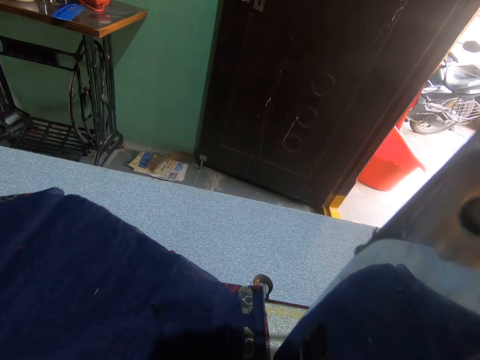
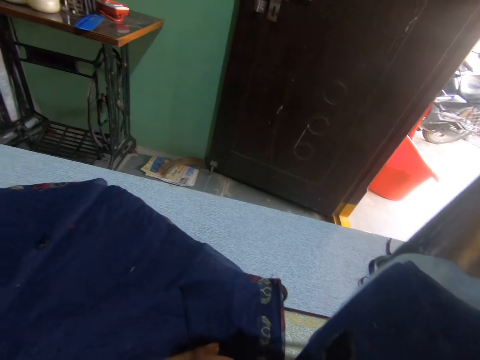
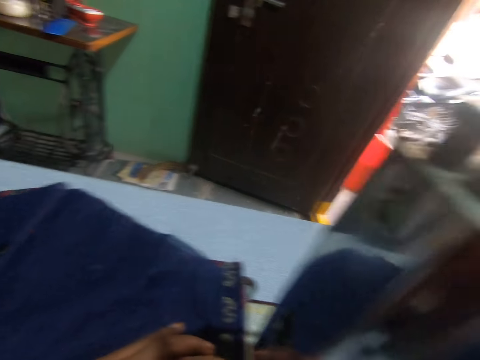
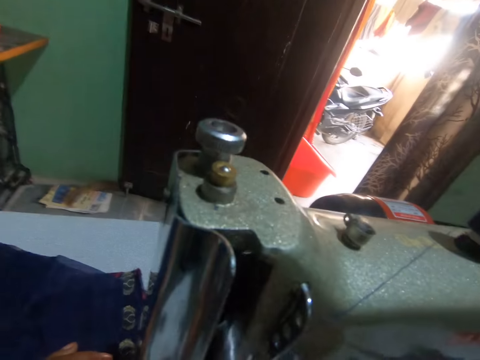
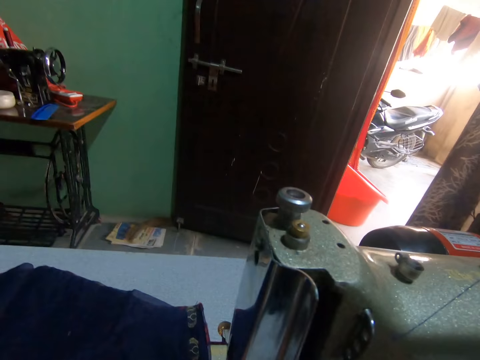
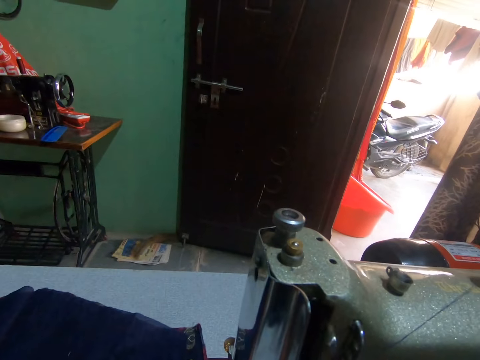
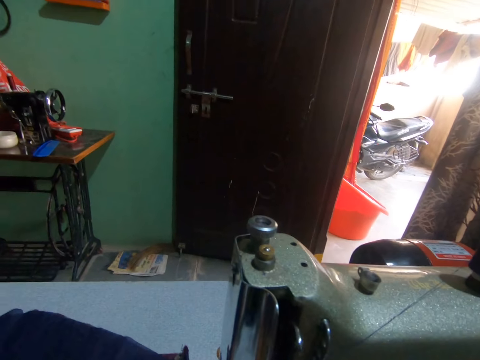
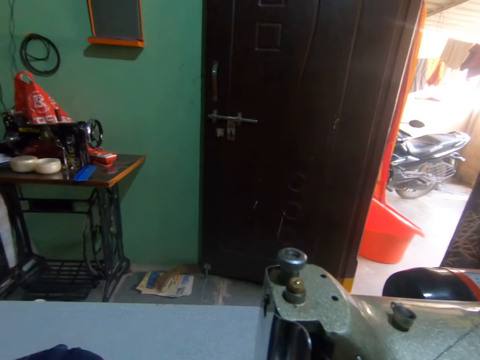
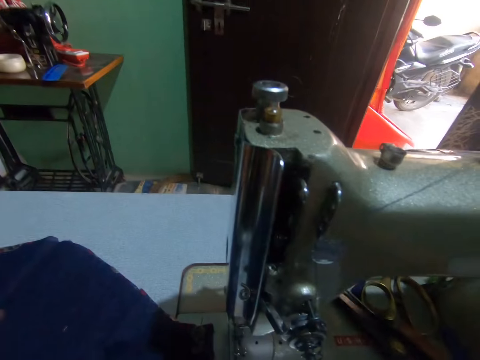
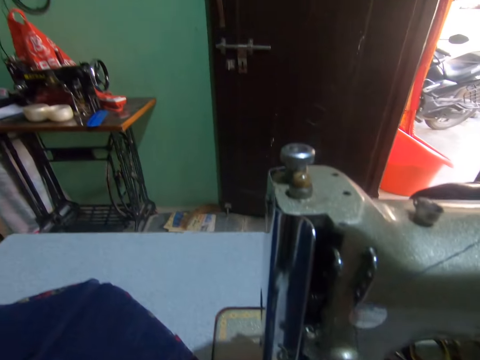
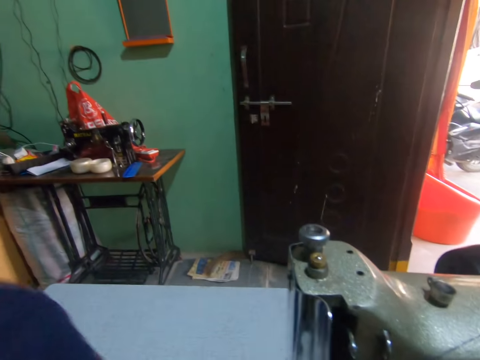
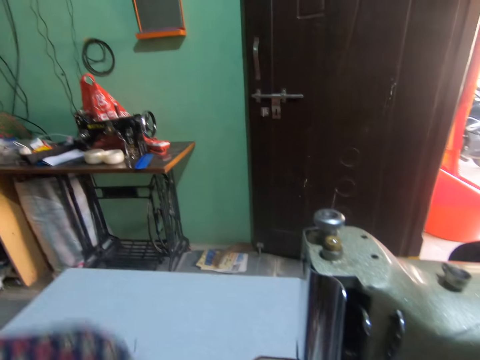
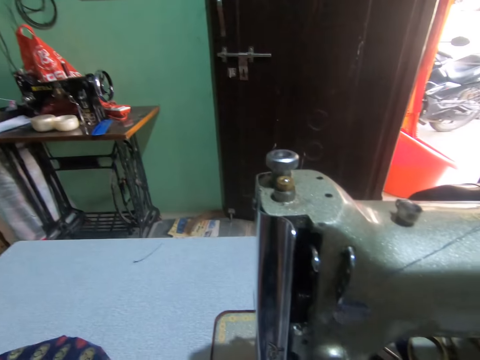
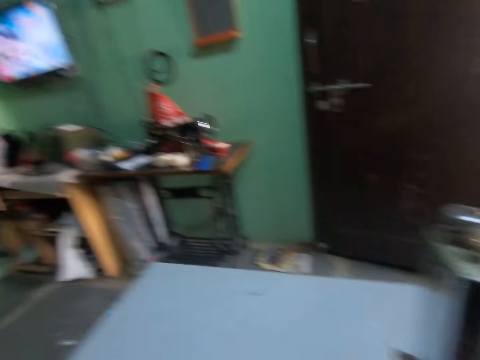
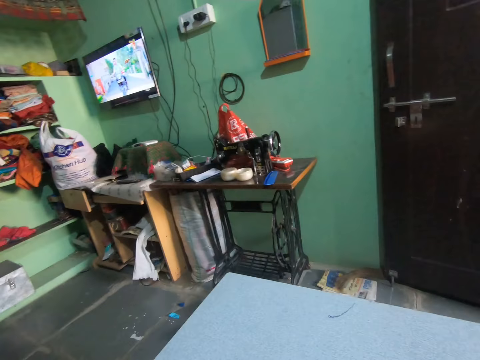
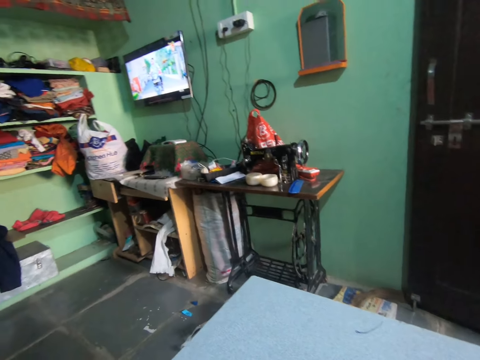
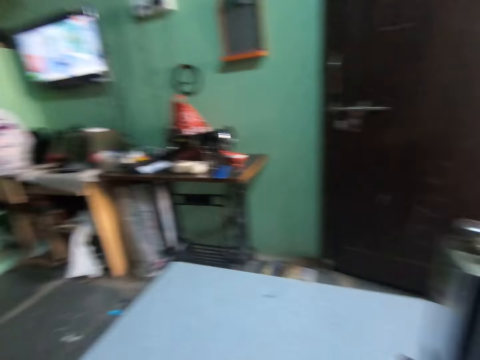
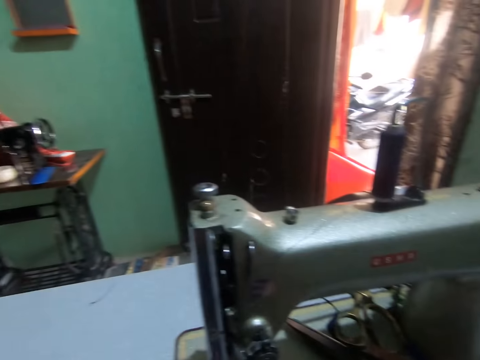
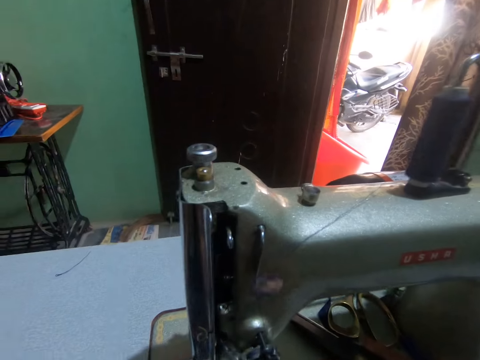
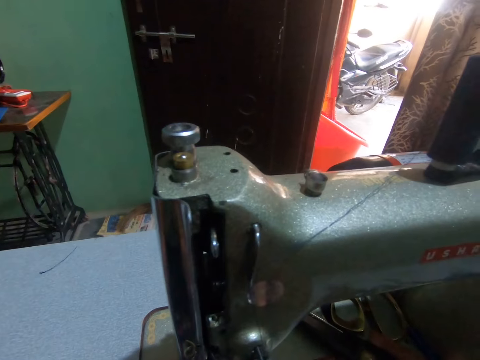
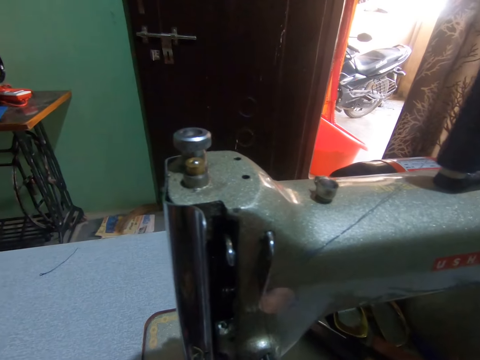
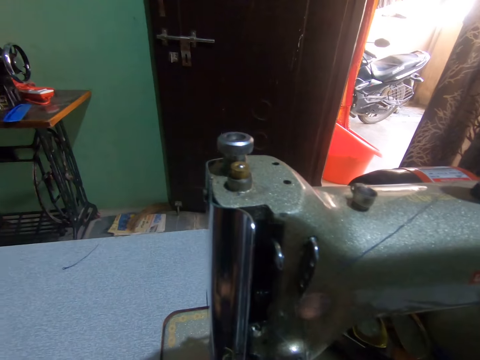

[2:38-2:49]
The camera wearer turns the fabric on the table of the sewing machine with her left hand.

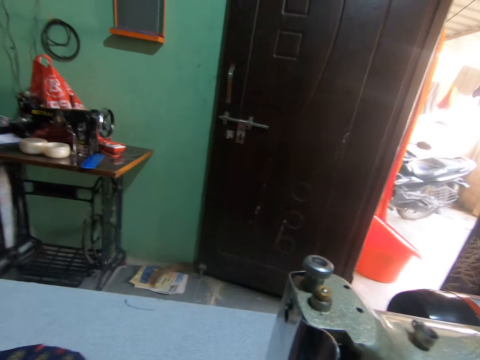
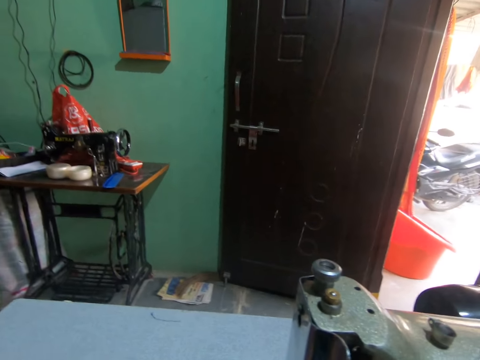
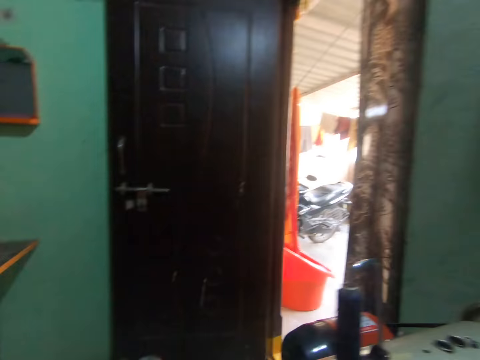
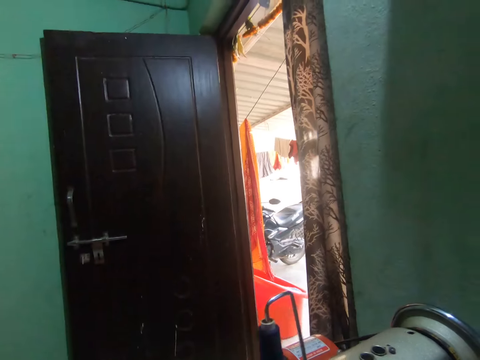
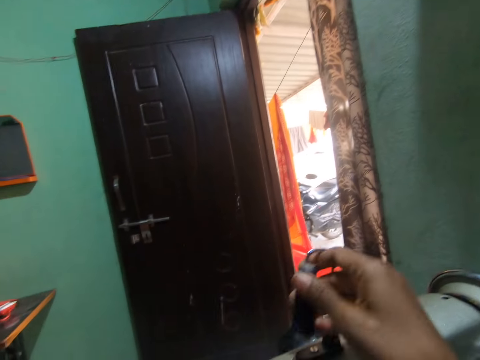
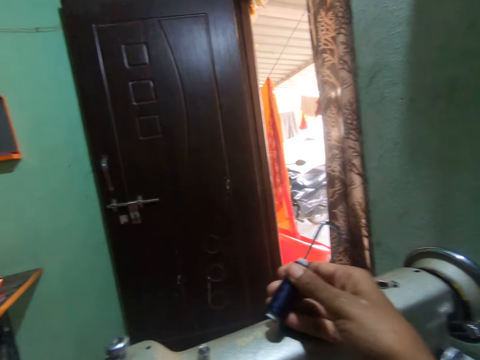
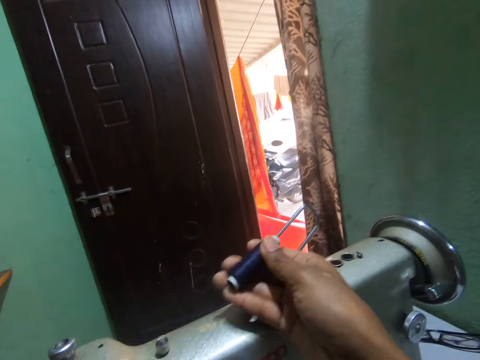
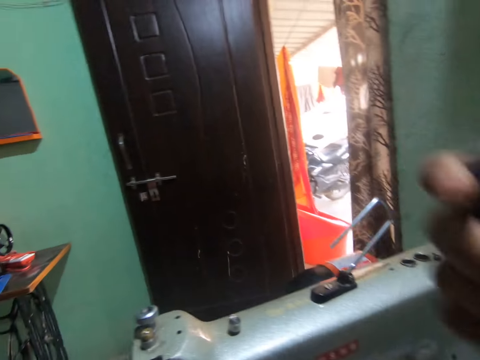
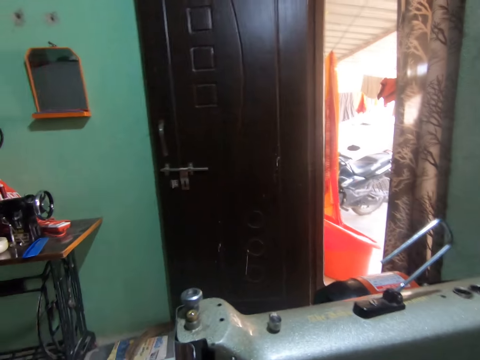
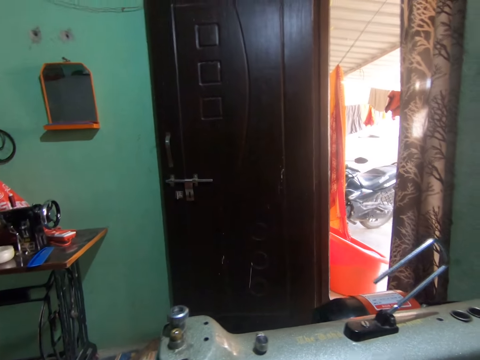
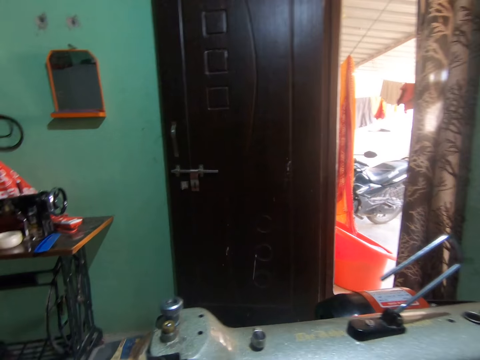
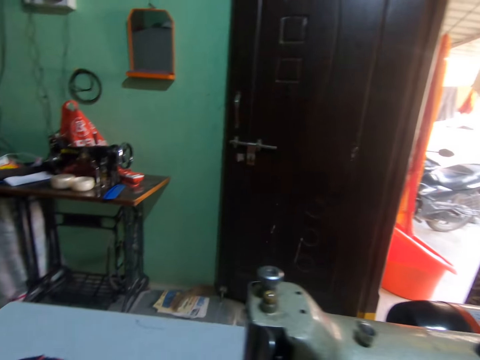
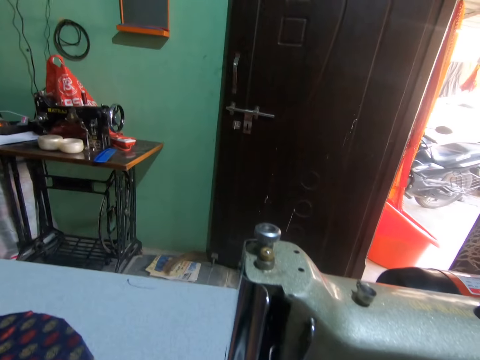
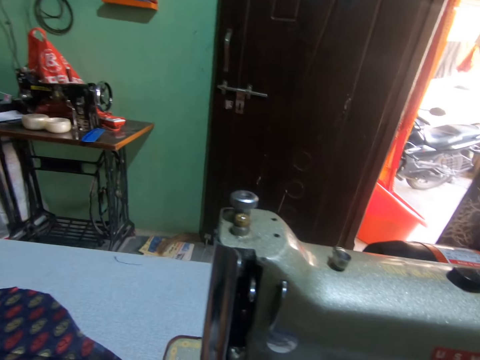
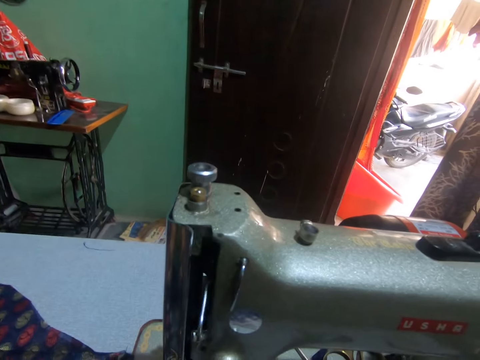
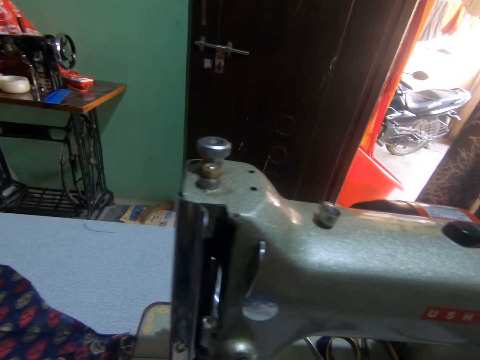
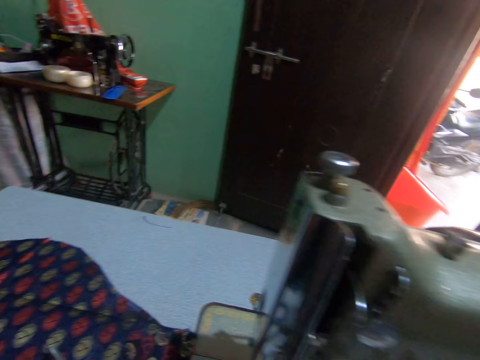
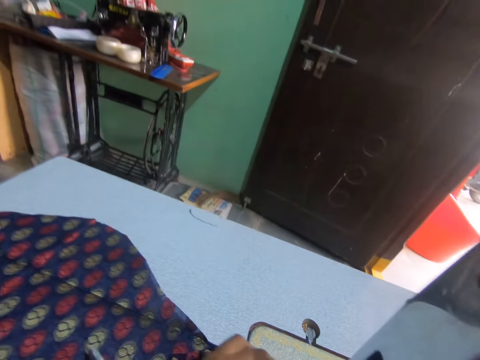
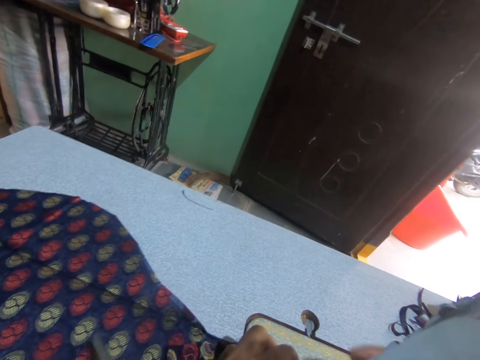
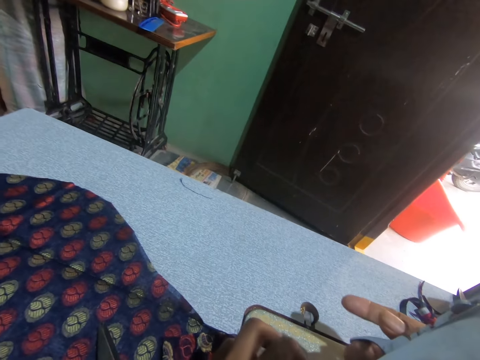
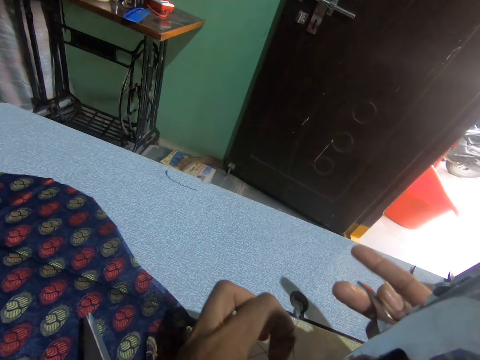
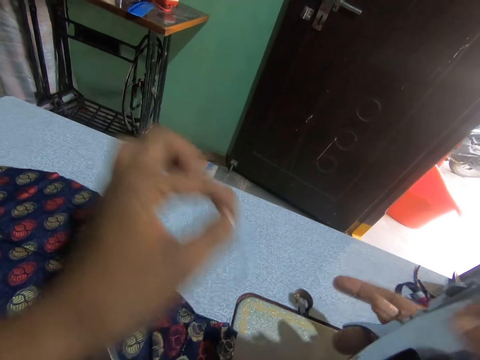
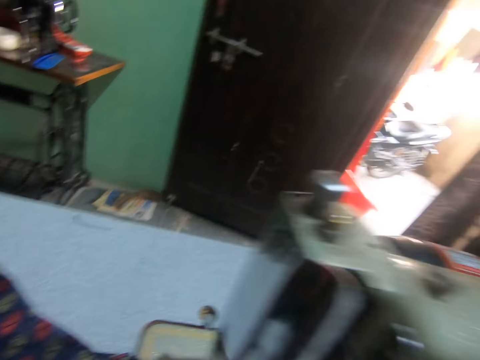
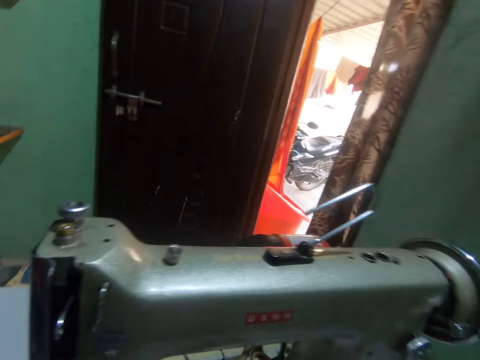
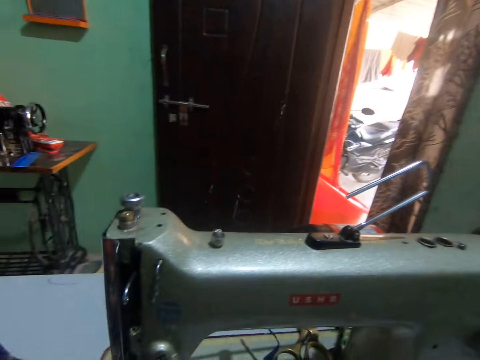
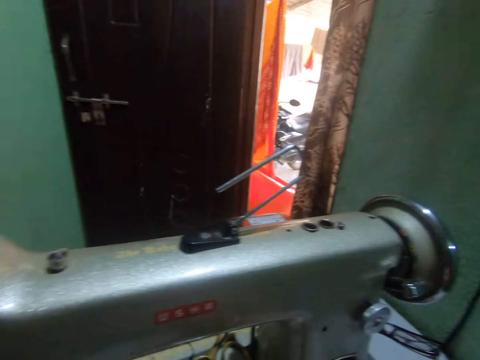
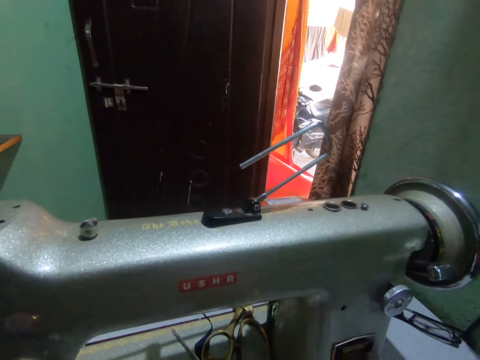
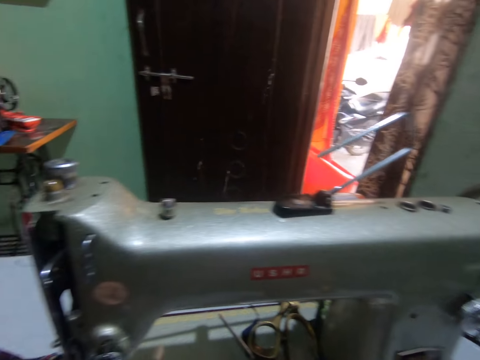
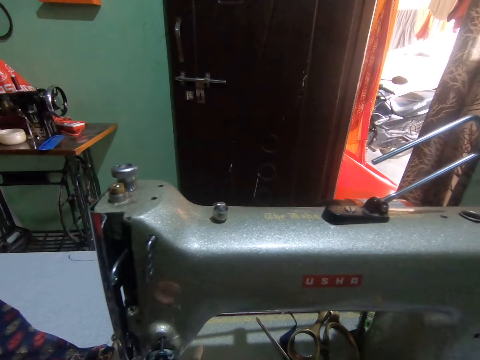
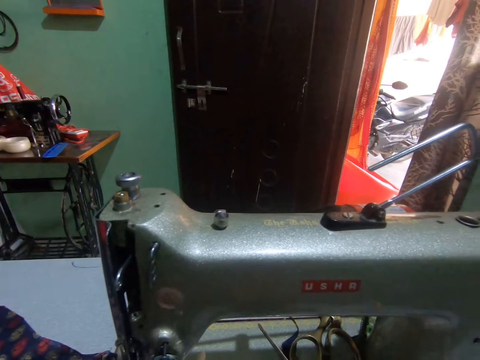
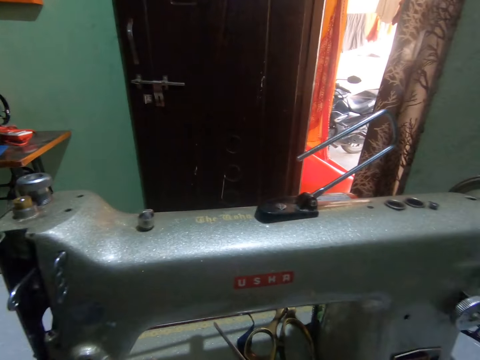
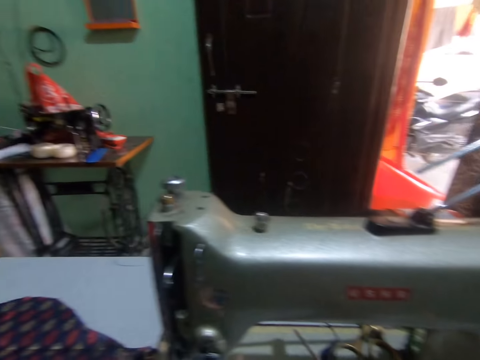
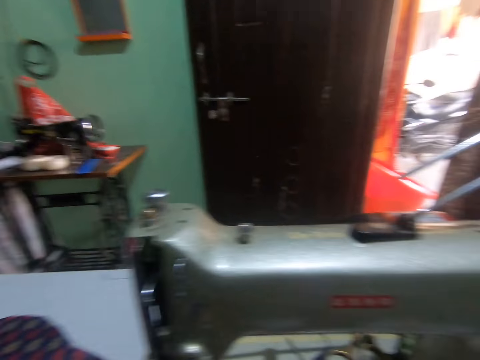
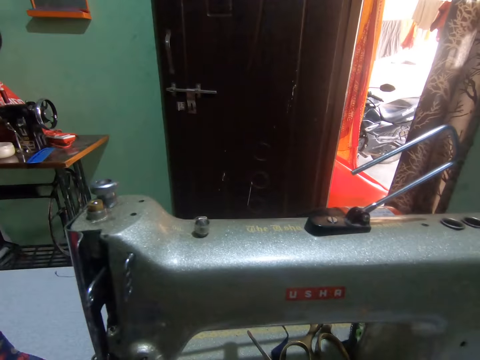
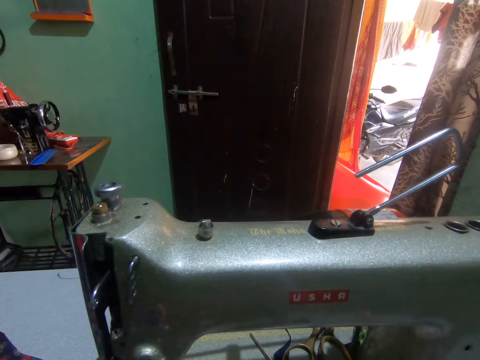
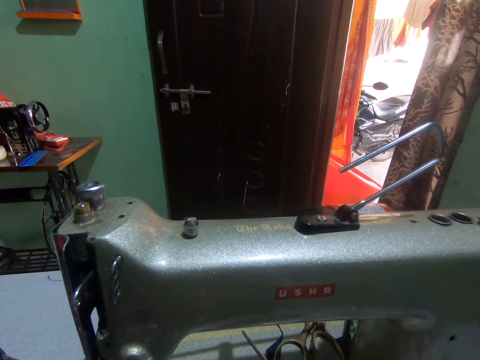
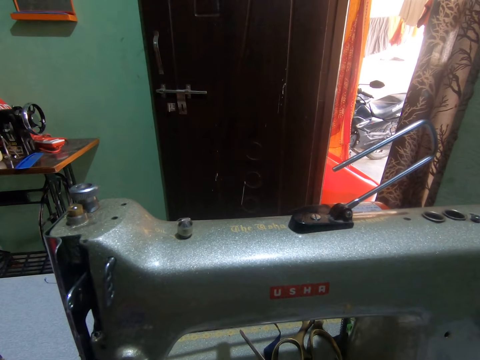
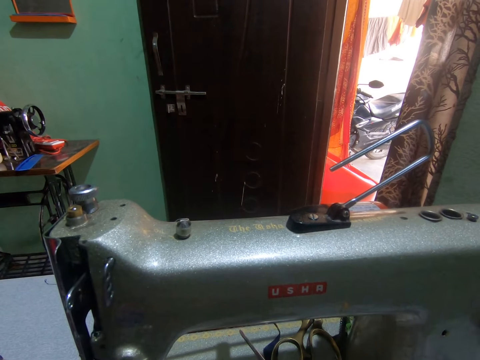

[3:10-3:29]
The camera wearer removes a thread from the spool pin of the sewing machine with her right hand. She moves the presser bar lifter of the sewing machine with her right hand. She threads the needle of the sewing machine with her left hand. She touches the presser bar lifter. She pulls the thread.
